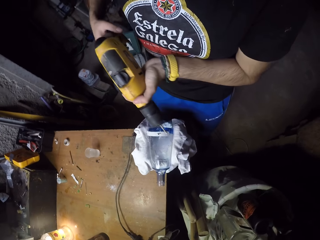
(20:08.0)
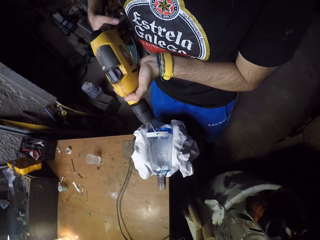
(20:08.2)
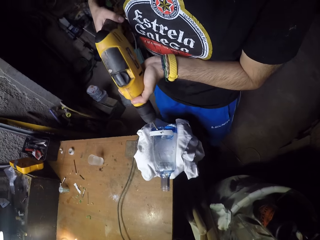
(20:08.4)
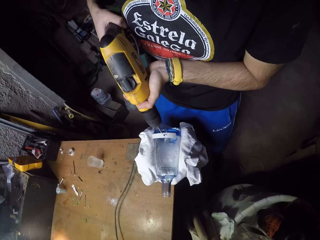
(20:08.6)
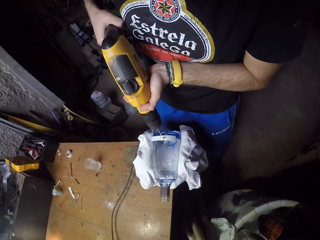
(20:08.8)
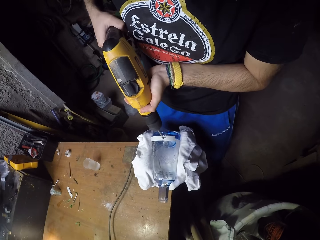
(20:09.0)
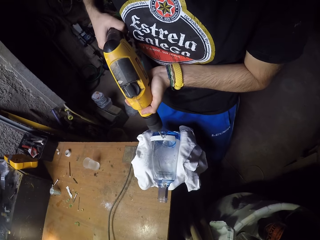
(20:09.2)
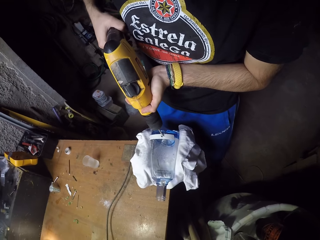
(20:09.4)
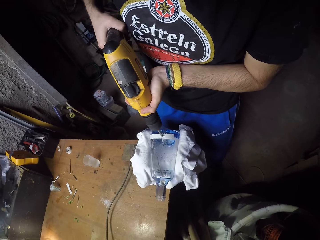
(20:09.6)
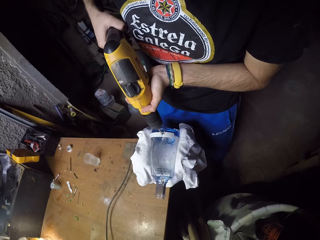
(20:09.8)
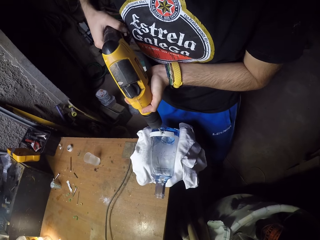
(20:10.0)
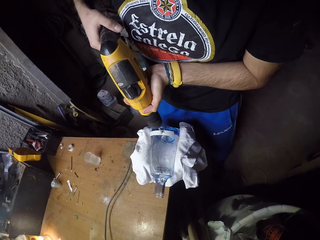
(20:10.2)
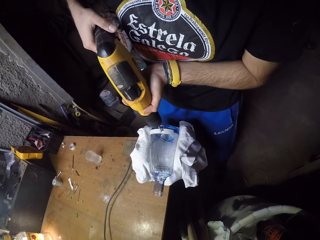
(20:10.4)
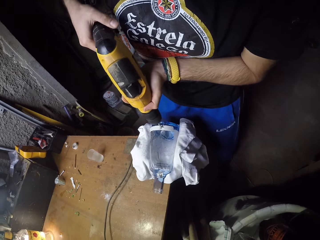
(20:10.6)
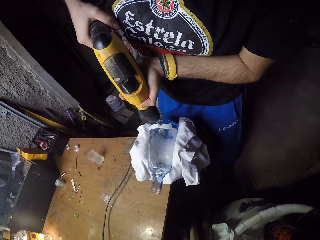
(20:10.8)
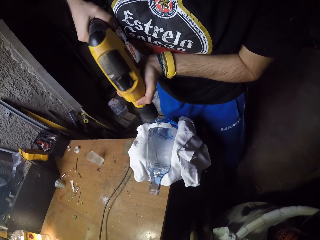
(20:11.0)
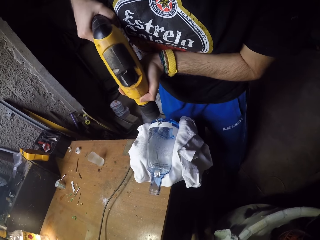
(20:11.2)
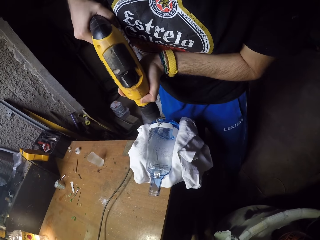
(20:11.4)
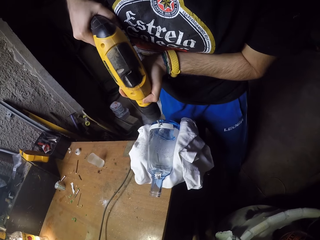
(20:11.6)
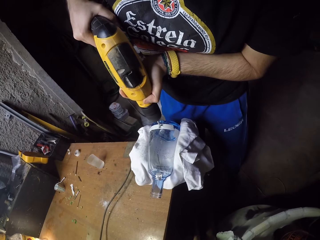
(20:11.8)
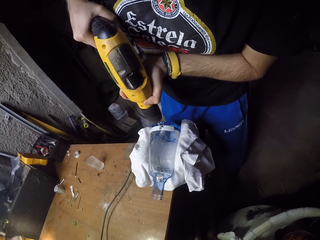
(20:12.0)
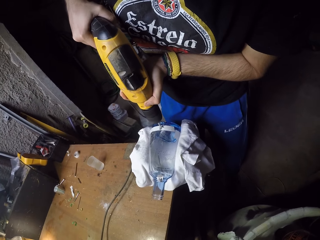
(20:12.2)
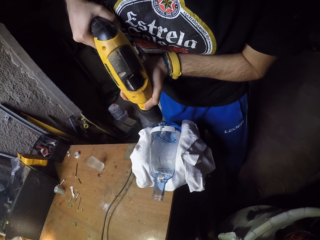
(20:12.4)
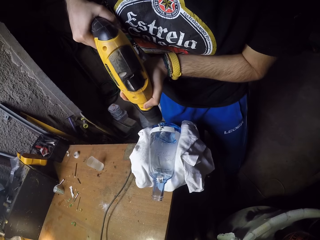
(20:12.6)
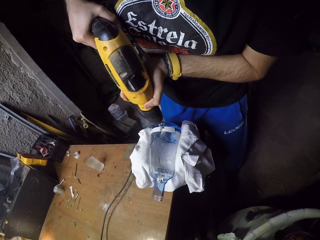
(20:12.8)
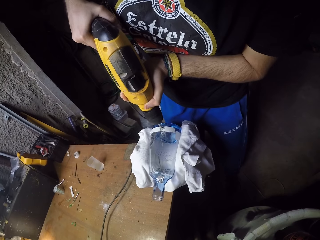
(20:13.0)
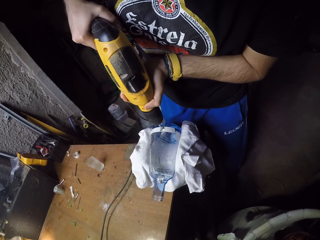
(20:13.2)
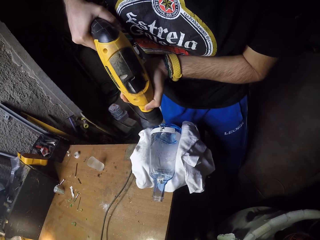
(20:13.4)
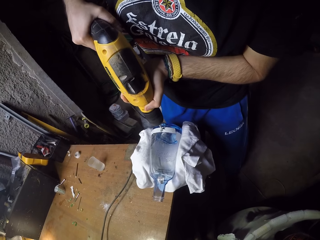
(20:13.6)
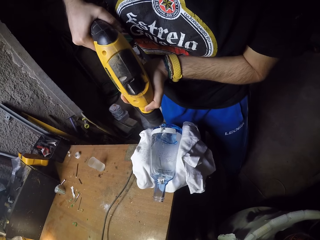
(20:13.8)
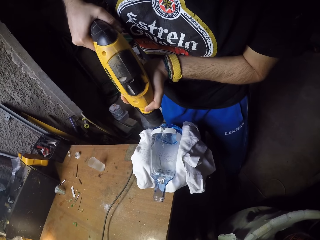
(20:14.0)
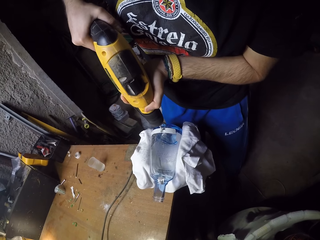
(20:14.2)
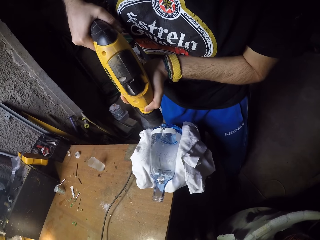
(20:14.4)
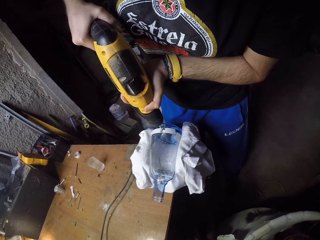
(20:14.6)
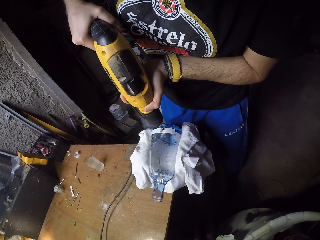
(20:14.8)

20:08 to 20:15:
The camera wearer holds the hand drilling machine with both hands. He drills into the bottle on the table with the hand drilling machine in both hands.

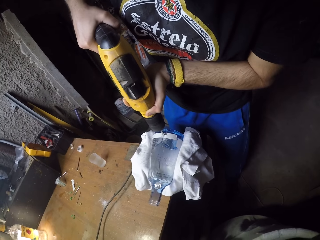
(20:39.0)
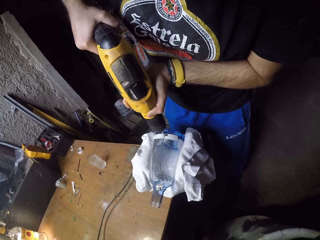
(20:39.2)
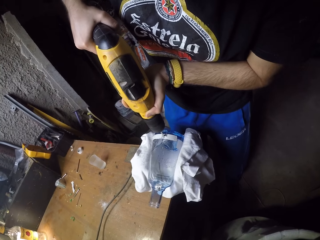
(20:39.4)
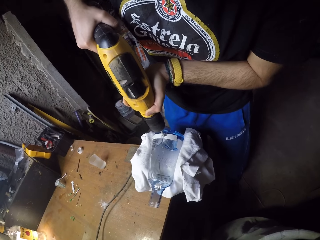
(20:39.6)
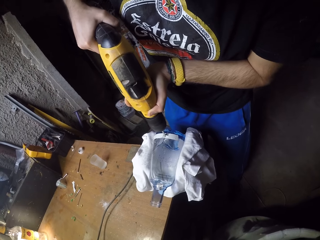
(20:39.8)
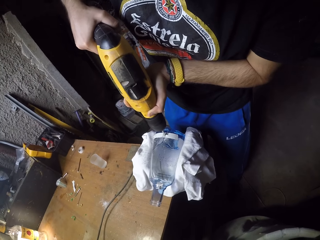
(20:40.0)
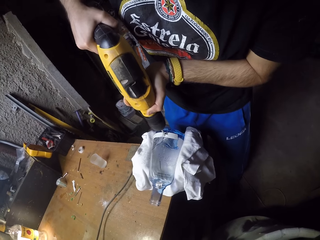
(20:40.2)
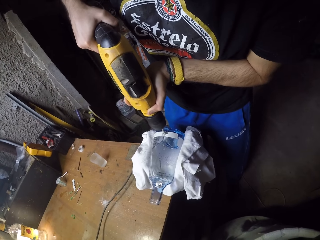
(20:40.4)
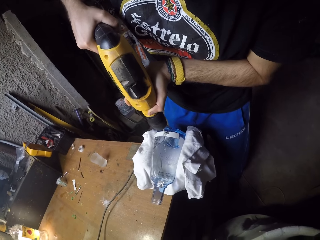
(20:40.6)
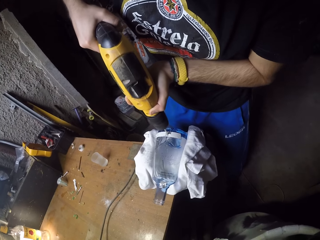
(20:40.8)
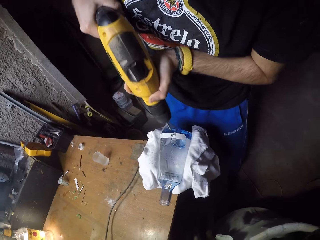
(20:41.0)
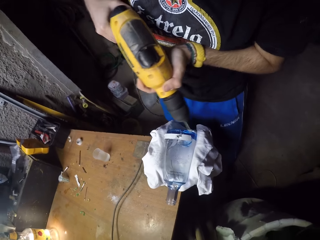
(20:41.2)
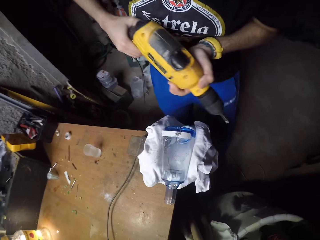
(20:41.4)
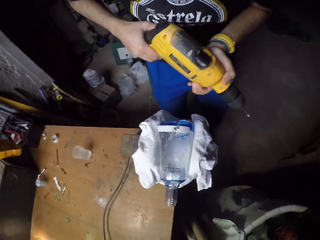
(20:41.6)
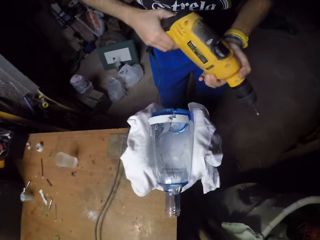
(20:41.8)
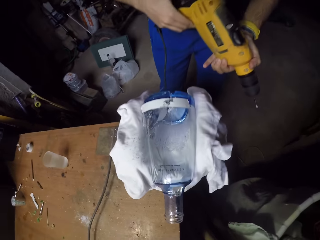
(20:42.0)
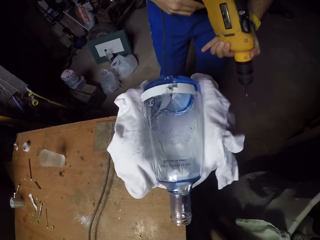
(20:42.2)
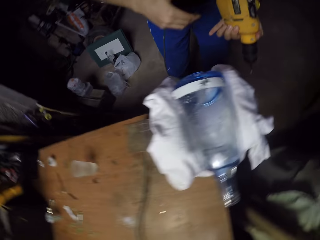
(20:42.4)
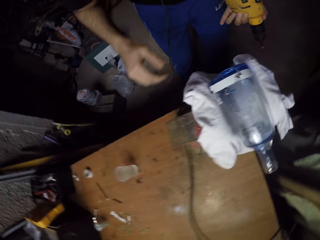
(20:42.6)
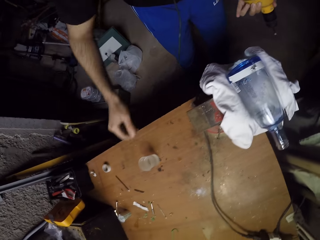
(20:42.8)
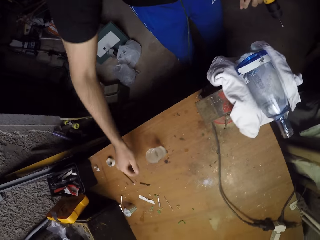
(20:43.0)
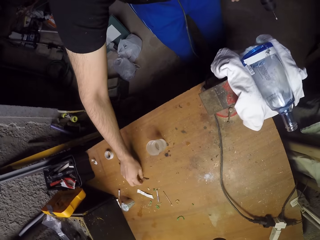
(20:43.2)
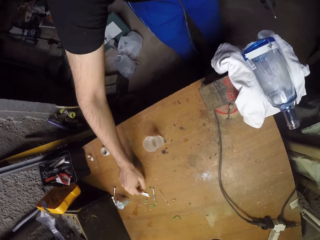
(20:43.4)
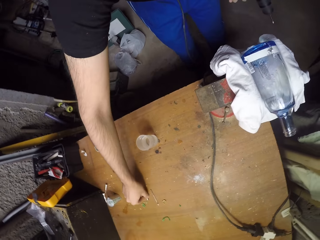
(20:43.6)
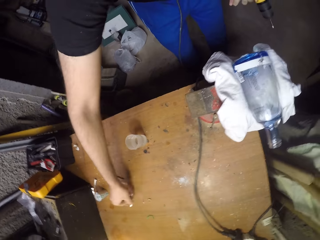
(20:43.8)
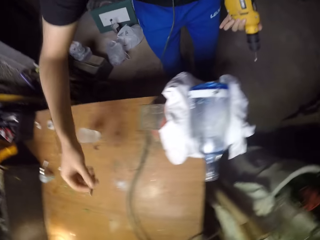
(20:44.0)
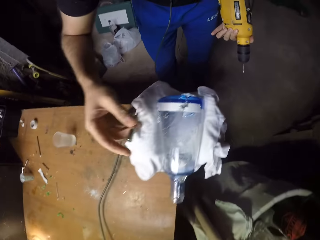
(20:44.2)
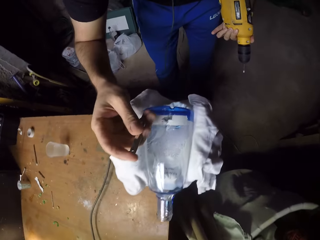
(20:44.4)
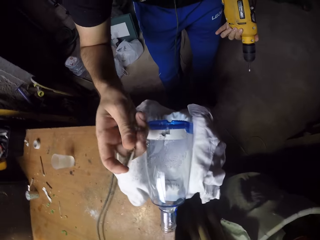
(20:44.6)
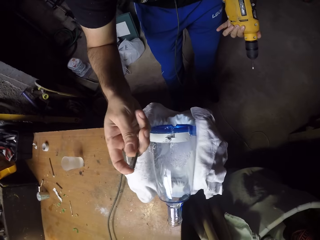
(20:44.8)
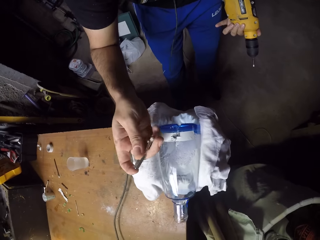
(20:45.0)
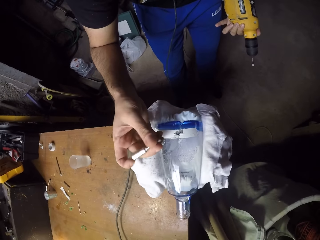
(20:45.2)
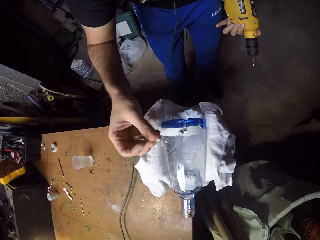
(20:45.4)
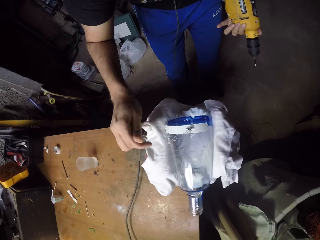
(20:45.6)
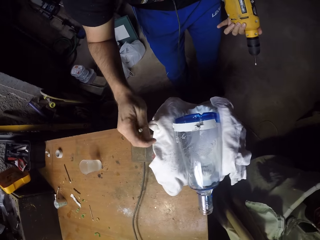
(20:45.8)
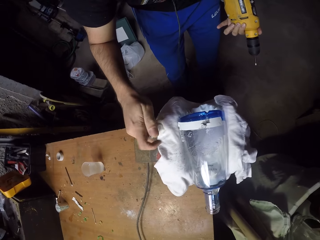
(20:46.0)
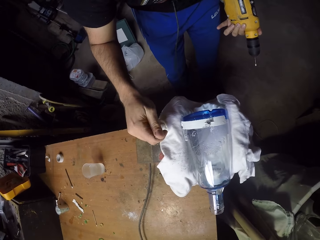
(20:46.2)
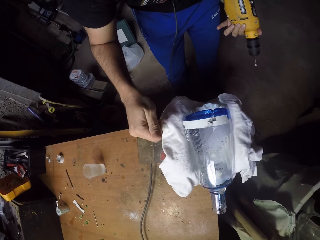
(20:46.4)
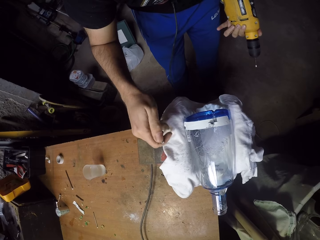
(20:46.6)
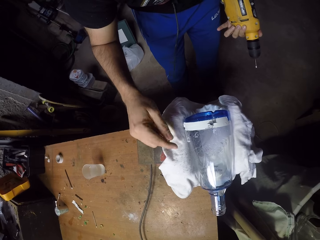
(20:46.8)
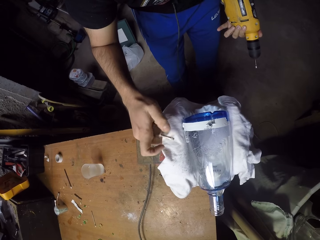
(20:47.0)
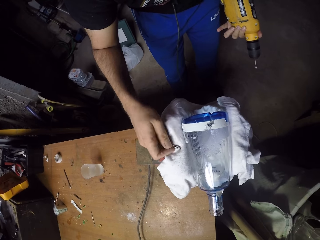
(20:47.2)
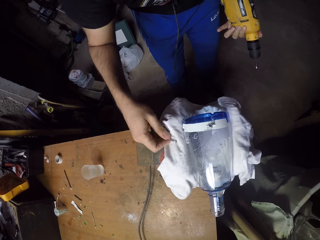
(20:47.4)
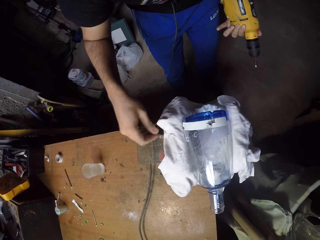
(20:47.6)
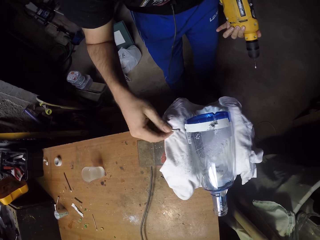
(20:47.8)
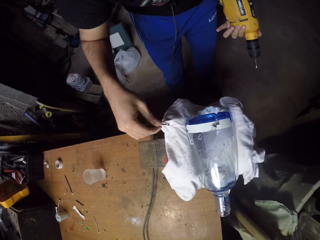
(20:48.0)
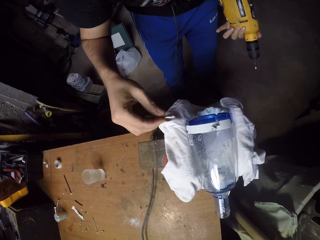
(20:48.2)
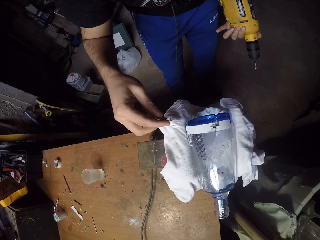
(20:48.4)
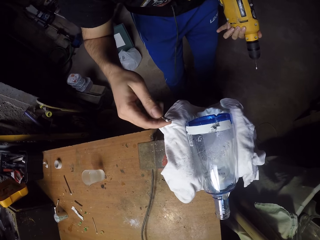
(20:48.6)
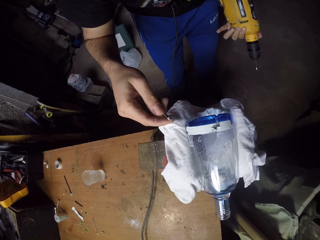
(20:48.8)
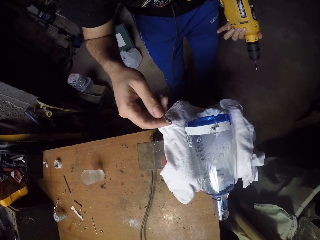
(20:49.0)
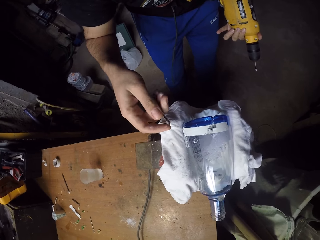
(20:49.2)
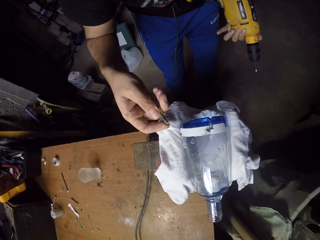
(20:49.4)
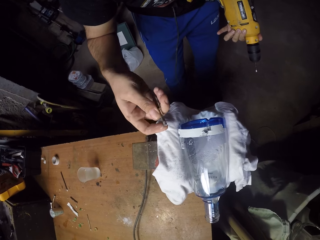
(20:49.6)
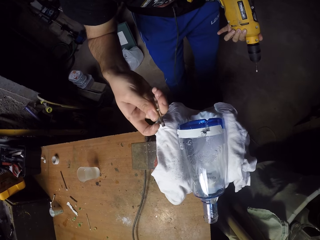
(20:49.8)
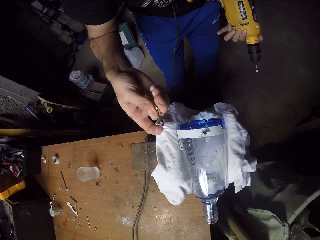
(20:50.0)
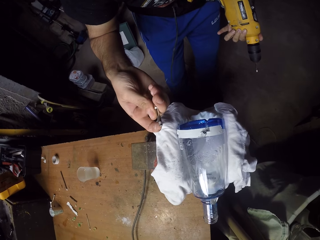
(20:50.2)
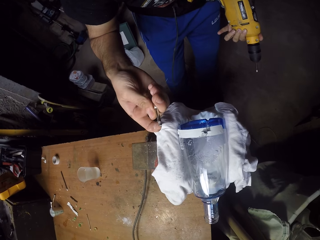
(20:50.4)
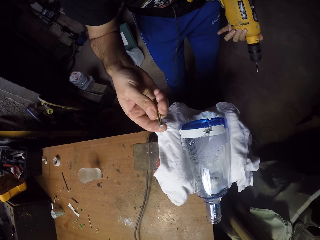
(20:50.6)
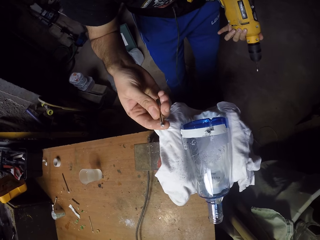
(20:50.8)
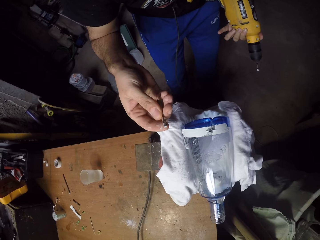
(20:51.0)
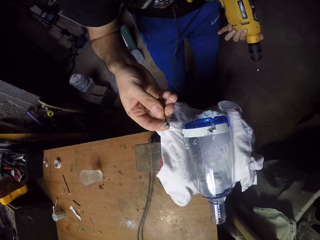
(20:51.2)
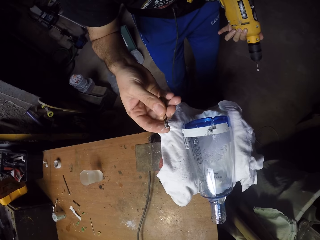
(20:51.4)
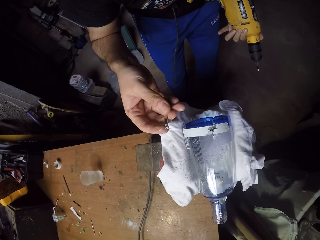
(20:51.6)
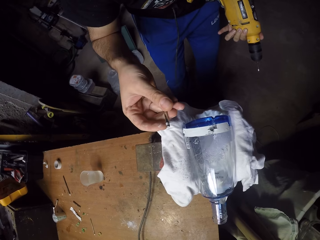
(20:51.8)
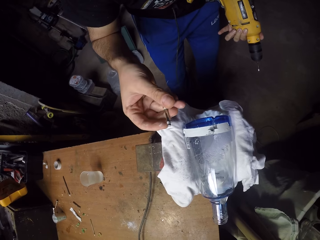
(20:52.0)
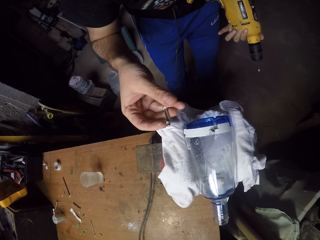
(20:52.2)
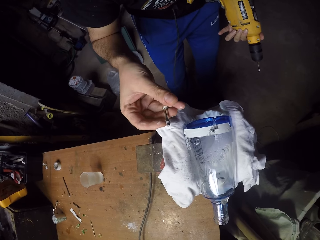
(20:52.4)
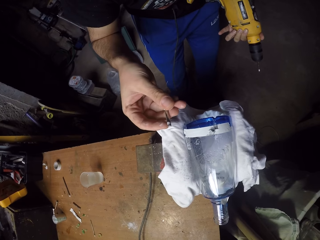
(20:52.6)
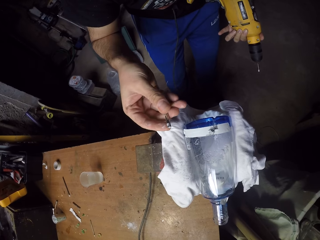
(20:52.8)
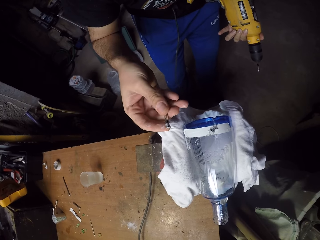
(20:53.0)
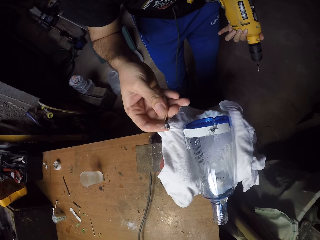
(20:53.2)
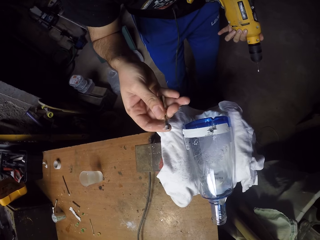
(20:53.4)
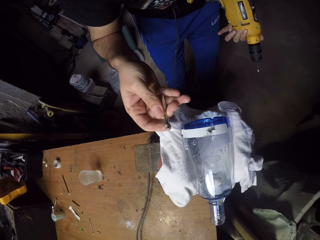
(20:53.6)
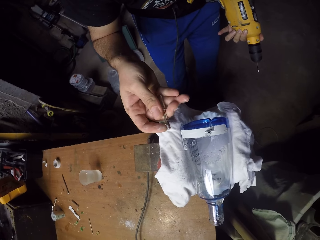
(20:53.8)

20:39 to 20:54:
The camera wearer removes the hand drilling machine from the bottle. He stares at the glass bottle. He picks up a drill bit or screw from the table with his right hand. He wipes the drill bit on a cloth on the table. He stares at the screw.
